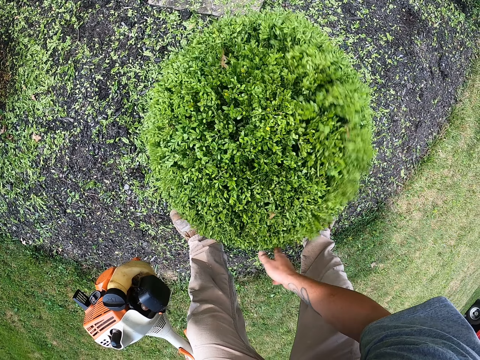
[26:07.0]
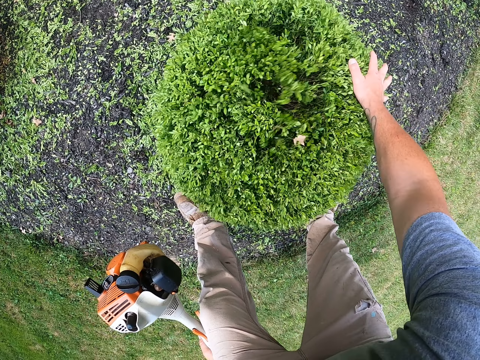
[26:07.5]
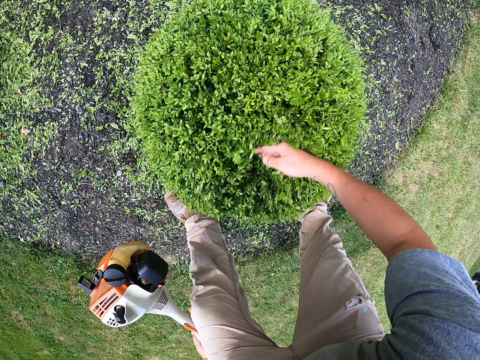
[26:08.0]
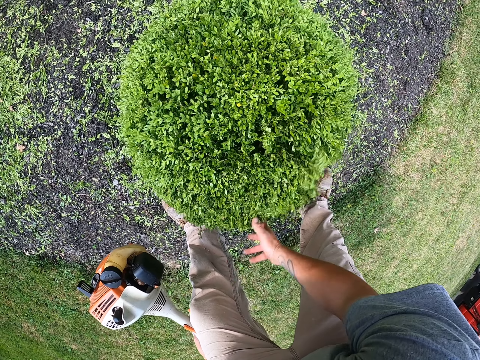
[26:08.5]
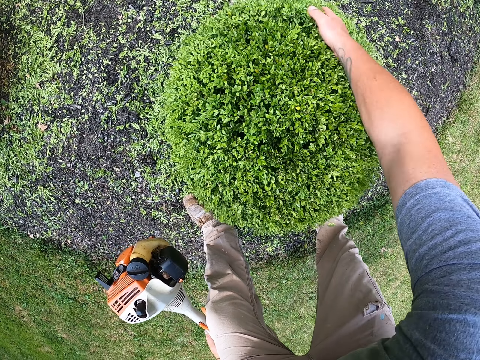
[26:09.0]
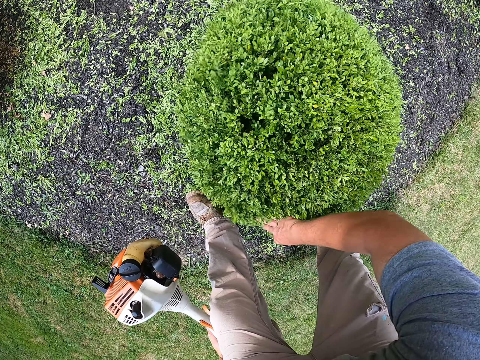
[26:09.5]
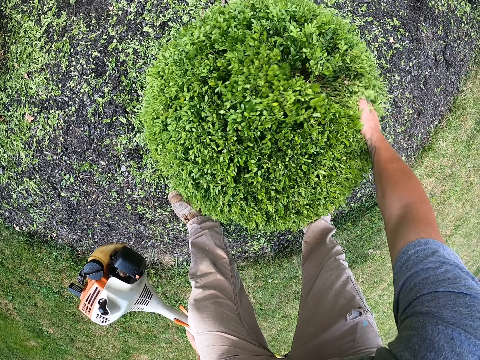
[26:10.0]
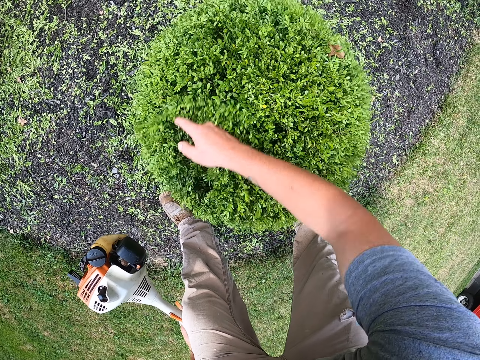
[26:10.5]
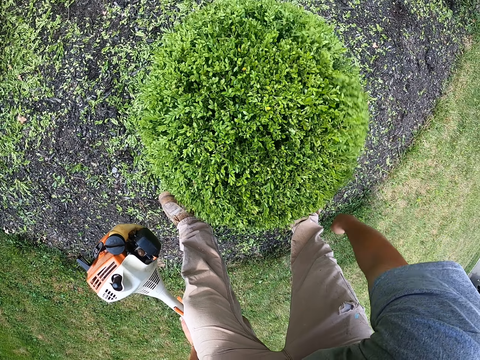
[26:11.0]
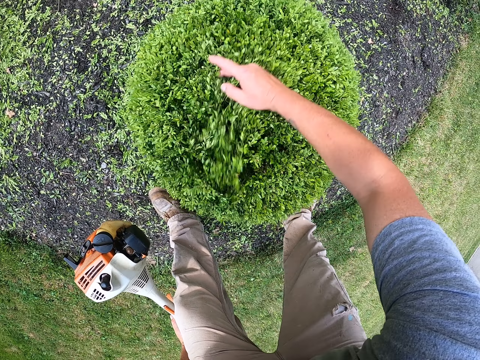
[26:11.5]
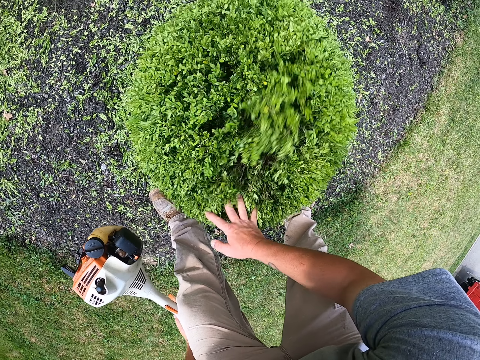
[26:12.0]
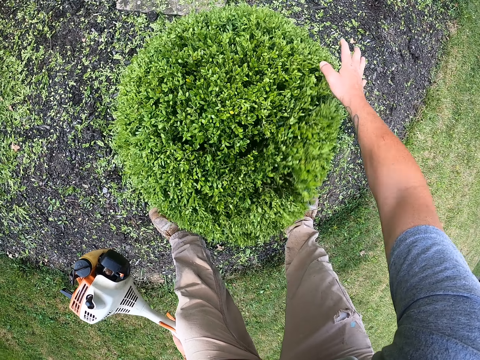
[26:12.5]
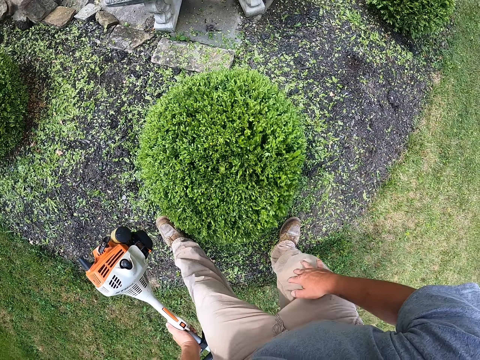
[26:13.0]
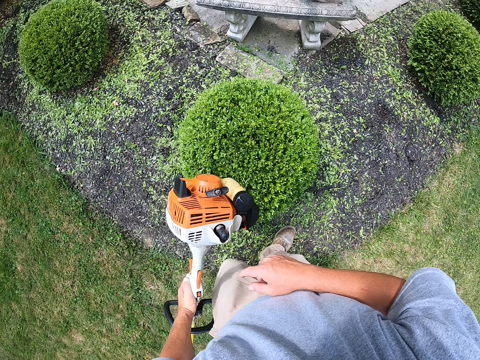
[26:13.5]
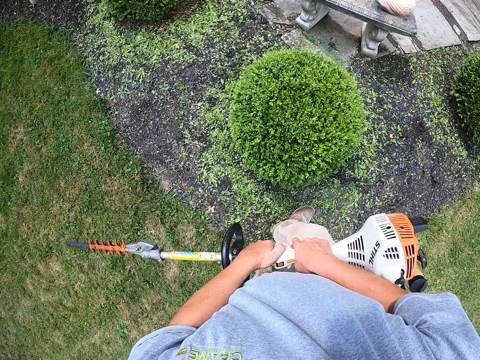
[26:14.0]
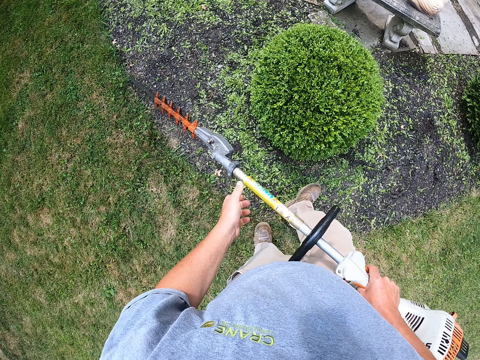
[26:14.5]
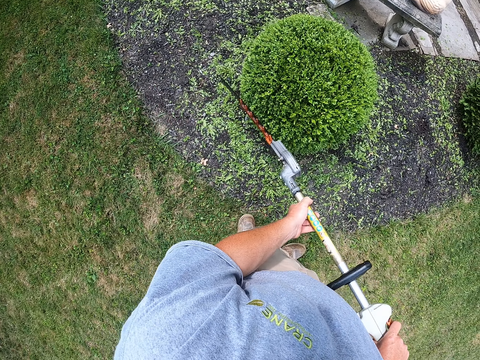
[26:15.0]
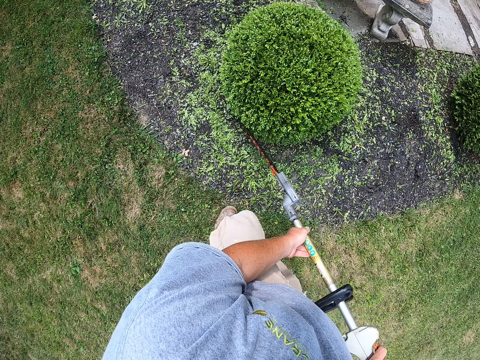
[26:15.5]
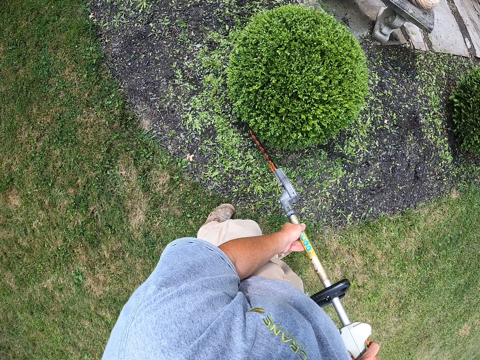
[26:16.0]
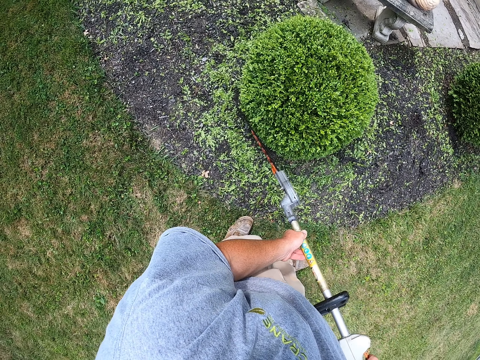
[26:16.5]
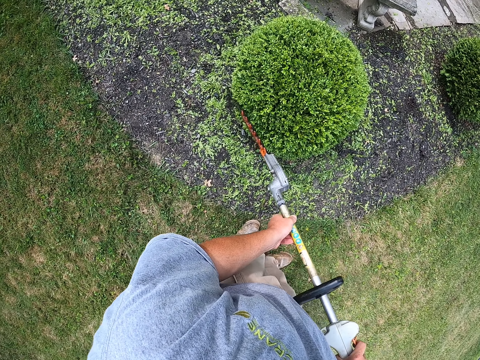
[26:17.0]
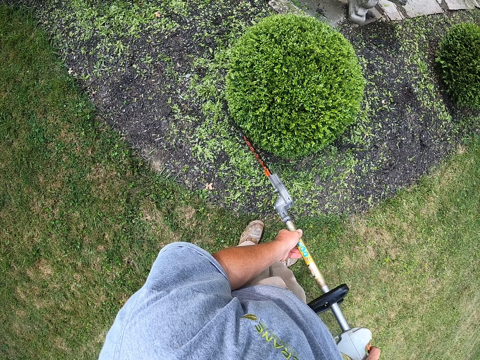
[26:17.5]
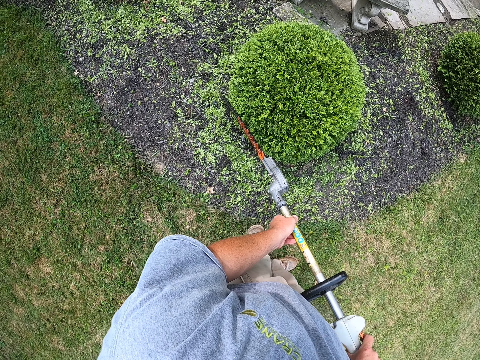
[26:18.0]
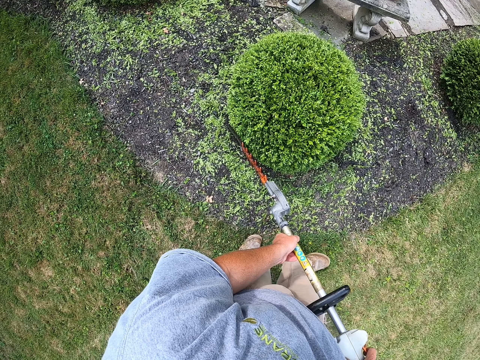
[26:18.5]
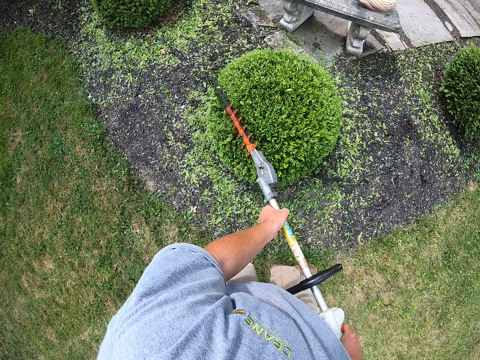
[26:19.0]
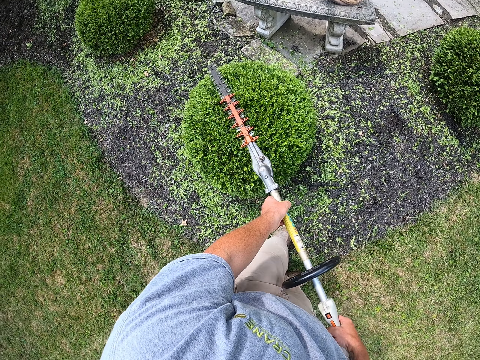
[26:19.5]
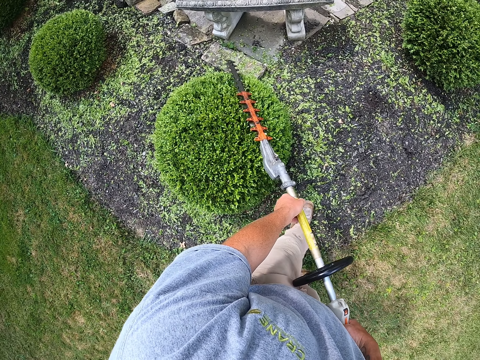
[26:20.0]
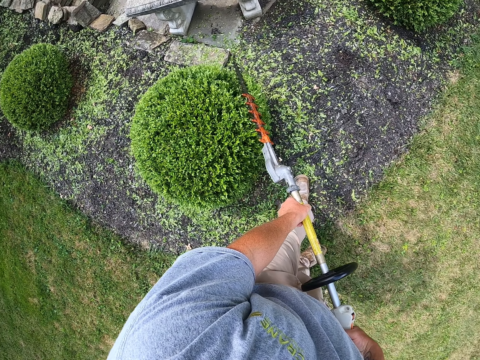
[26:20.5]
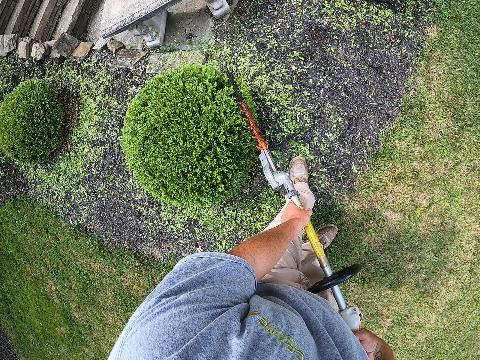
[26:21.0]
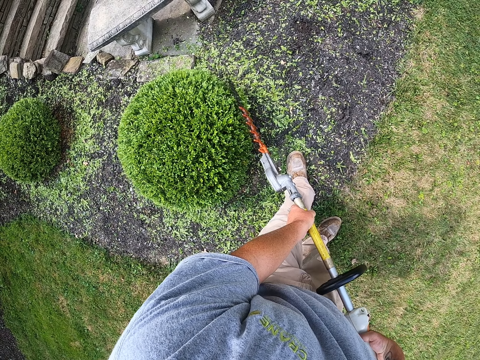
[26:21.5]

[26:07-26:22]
The camera wearer shakes off the loose leaves on the hedge plant with his hand. He trims the hedge plant with a hedge trimmer.

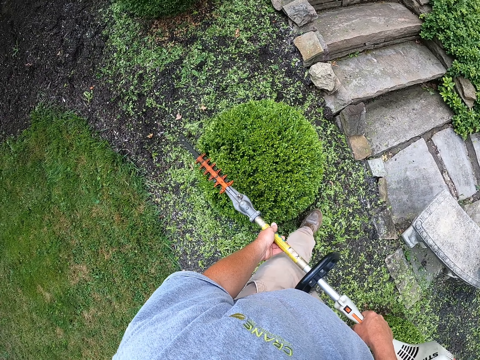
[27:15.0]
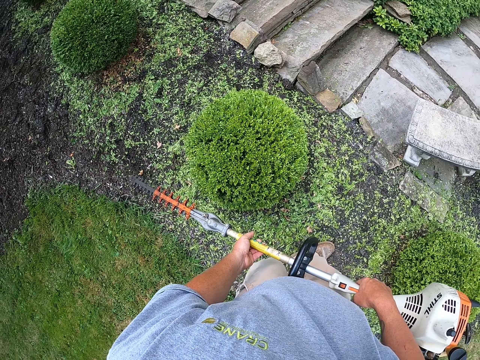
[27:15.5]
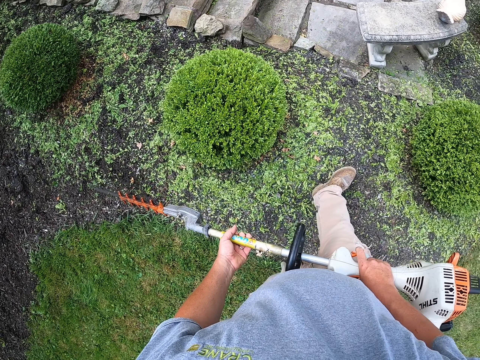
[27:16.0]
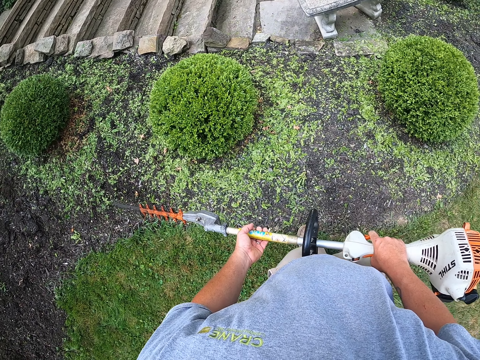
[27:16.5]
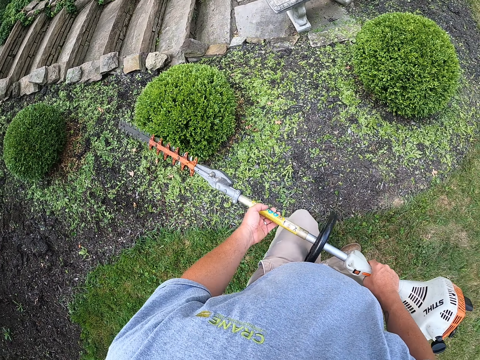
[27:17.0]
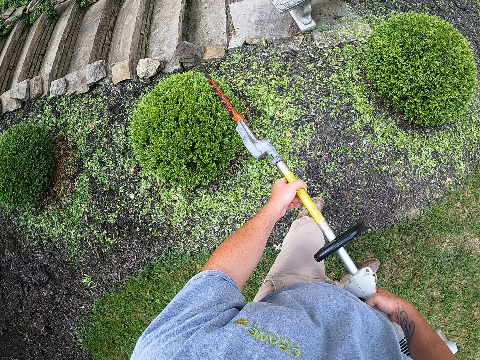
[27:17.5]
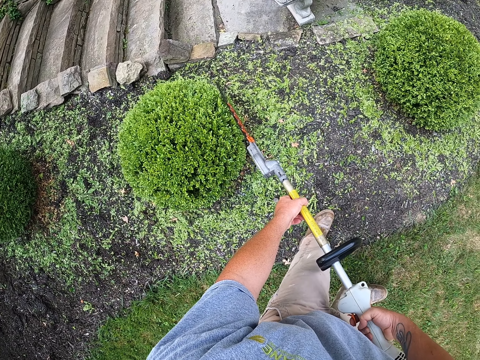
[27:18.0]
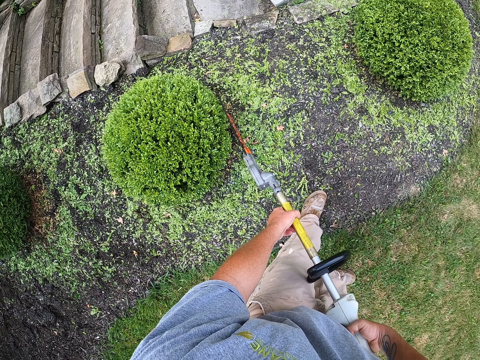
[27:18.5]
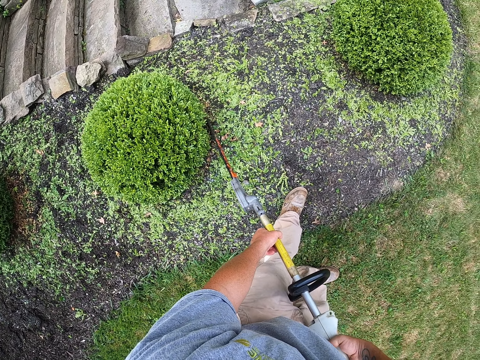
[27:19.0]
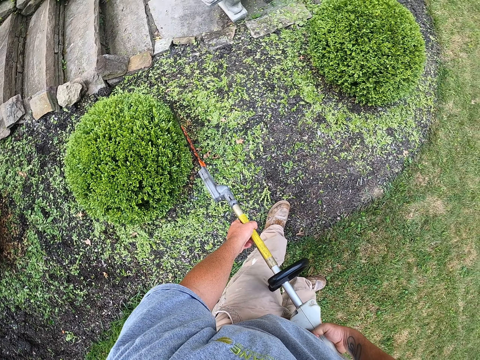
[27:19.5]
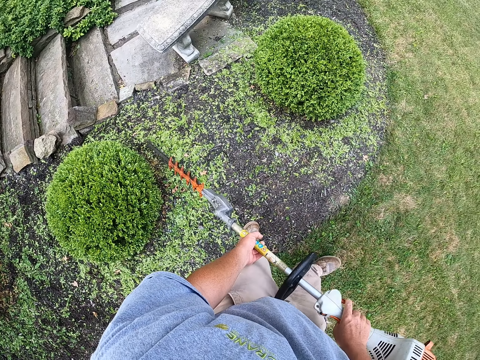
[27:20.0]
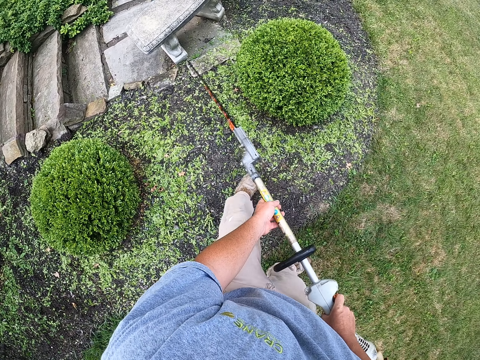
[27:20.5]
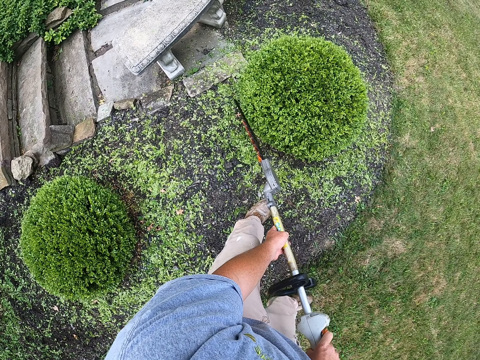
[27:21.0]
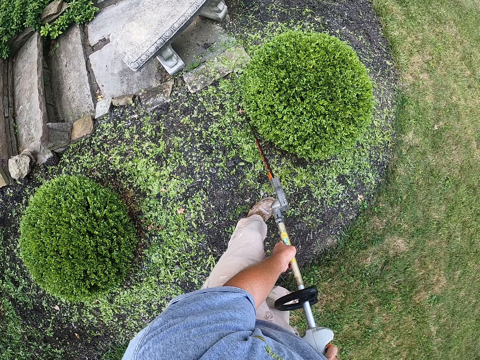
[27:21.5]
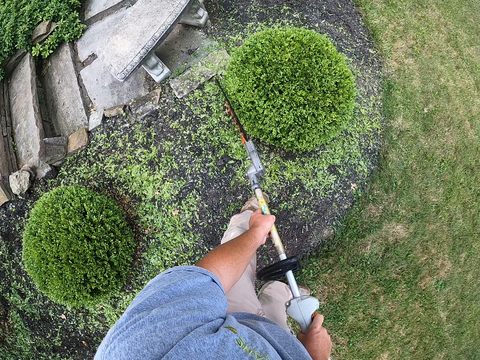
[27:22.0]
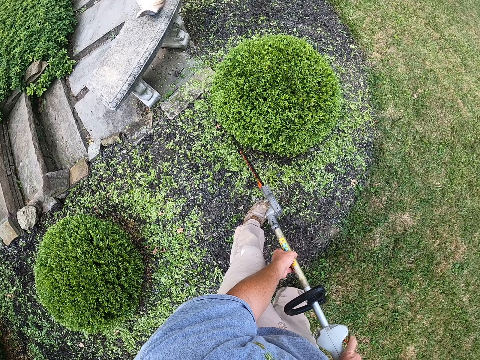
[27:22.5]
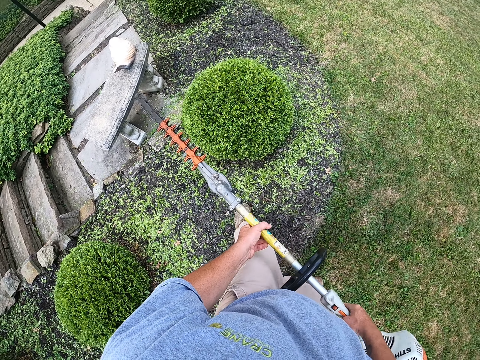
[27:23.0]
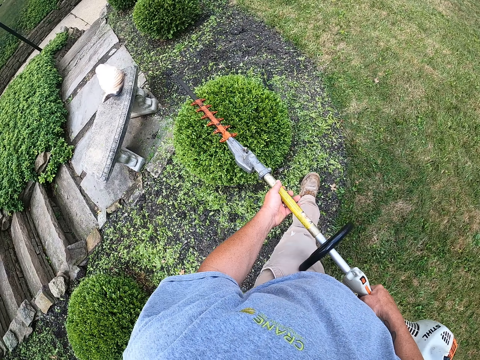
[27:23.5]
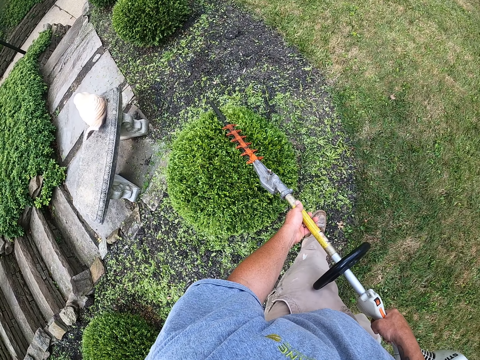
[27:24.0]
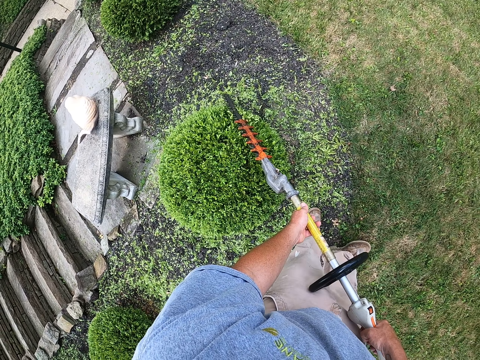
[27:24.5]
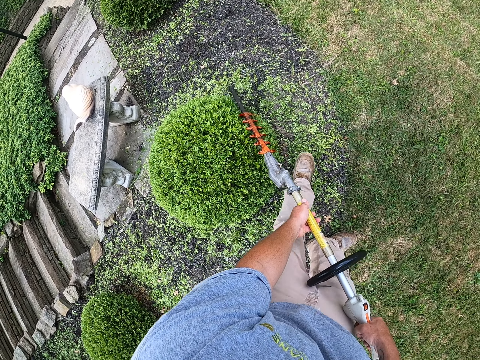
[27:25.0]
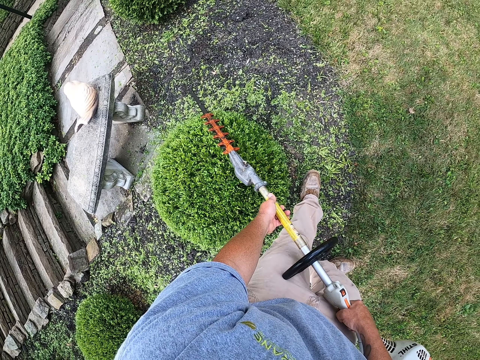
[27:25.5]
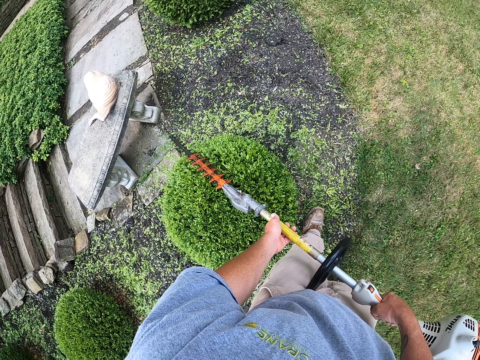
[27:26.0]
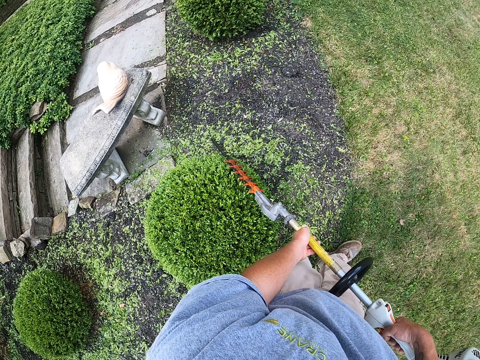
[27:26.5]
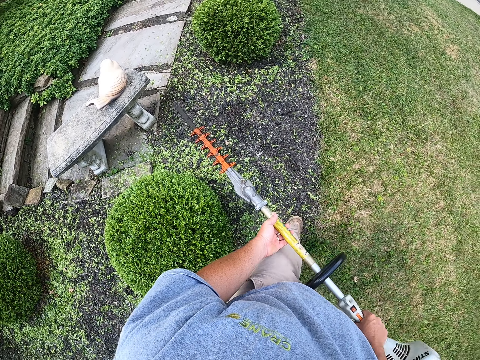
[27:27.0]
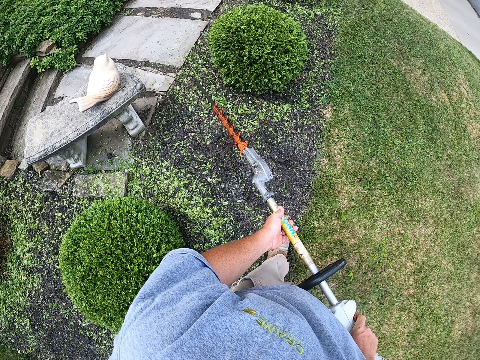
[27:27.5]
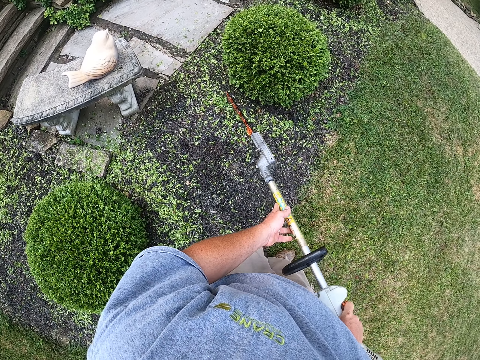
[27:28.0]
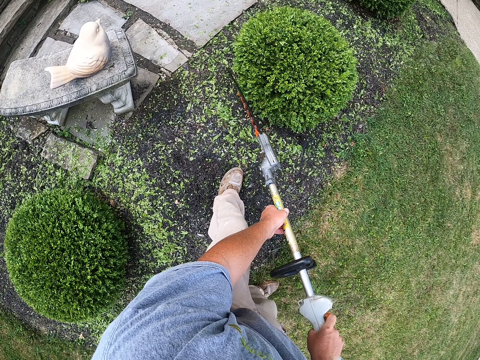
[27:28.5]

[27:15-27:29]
The camera wearer steps backwards. They trim the tree with a tree trimmer. They step forward. They trim the tree with the tree trimmer. They step forward. They trim the tree with the tree trimmer. They step forward. They trim the tree with the tree trimmer. They walk.
